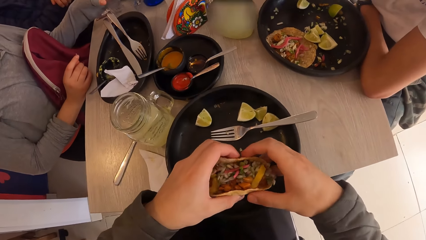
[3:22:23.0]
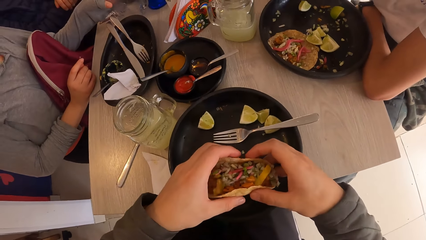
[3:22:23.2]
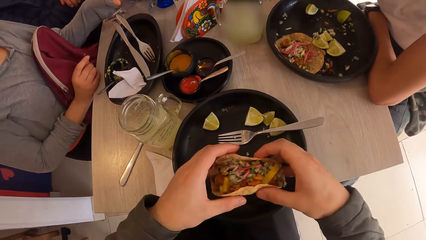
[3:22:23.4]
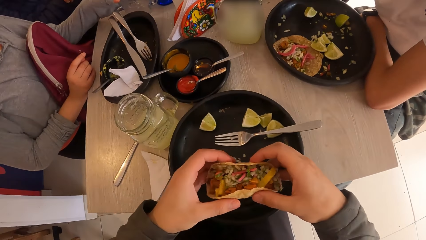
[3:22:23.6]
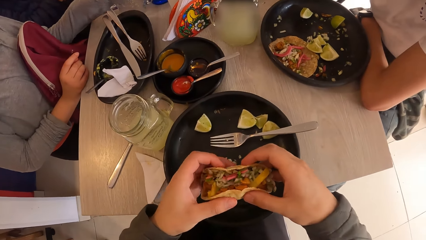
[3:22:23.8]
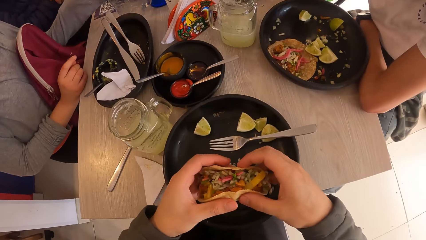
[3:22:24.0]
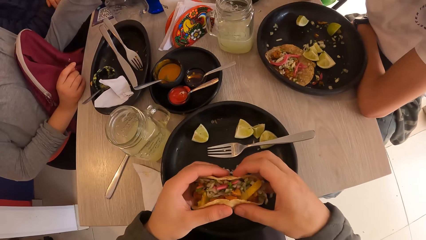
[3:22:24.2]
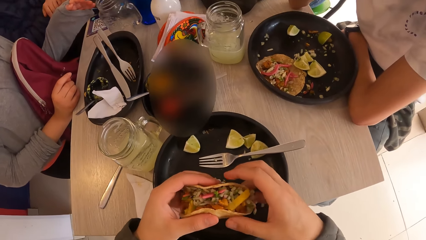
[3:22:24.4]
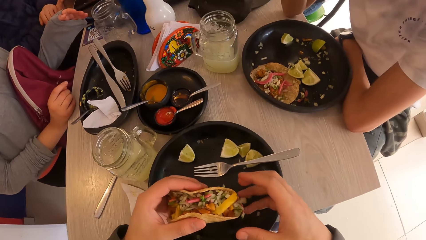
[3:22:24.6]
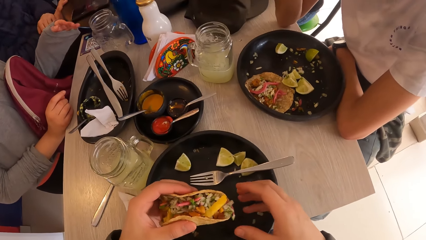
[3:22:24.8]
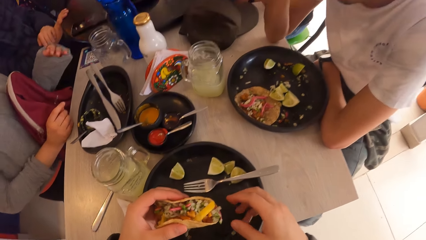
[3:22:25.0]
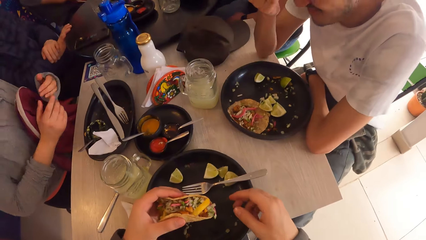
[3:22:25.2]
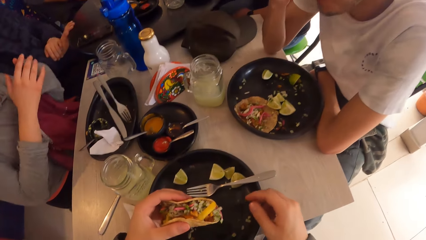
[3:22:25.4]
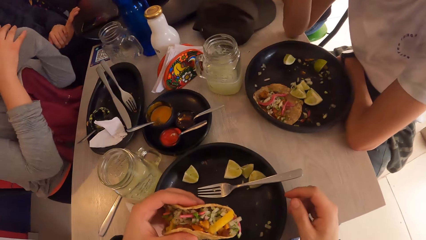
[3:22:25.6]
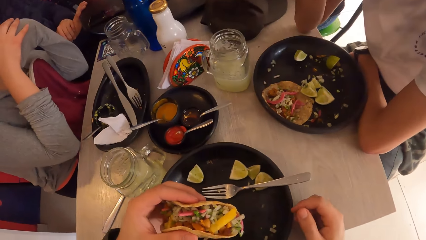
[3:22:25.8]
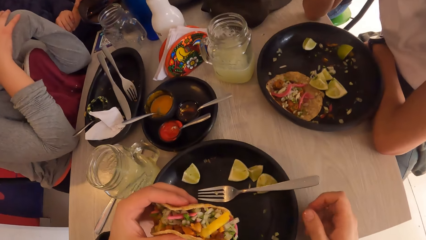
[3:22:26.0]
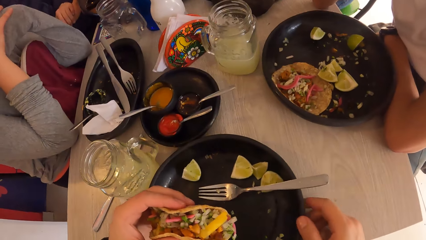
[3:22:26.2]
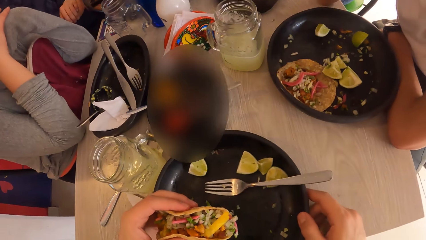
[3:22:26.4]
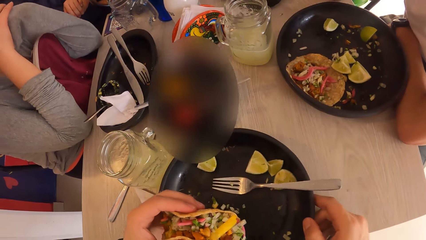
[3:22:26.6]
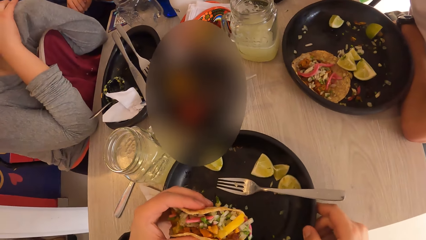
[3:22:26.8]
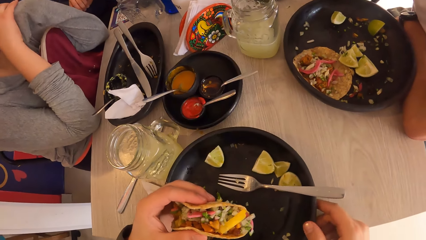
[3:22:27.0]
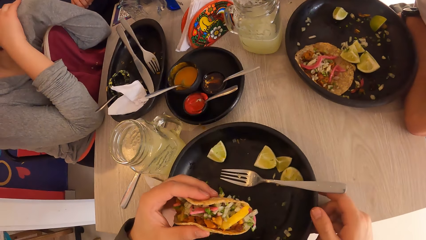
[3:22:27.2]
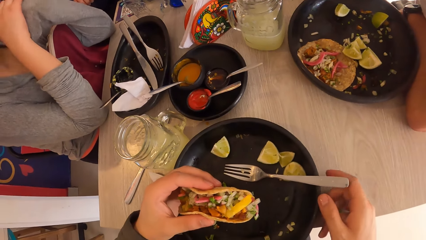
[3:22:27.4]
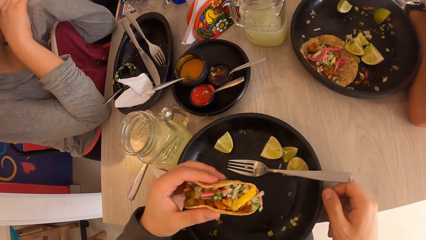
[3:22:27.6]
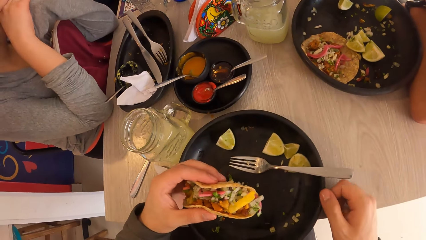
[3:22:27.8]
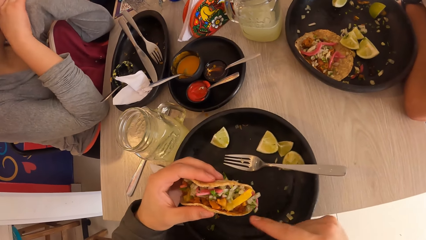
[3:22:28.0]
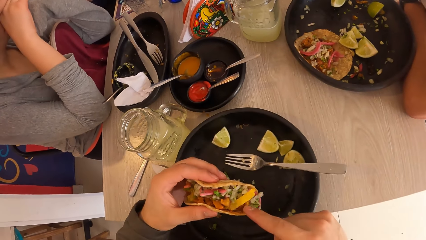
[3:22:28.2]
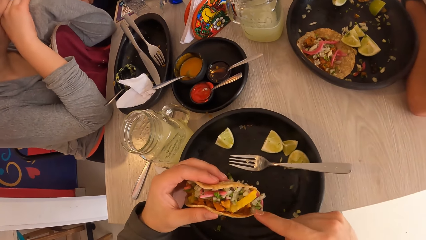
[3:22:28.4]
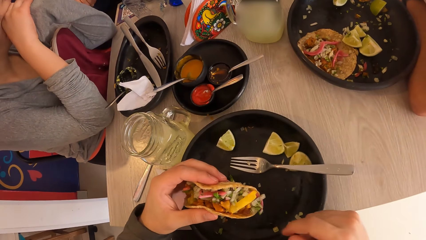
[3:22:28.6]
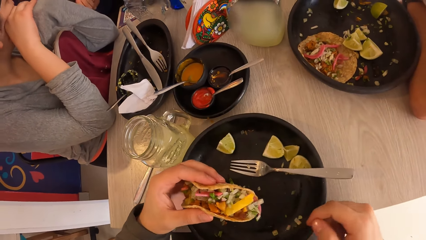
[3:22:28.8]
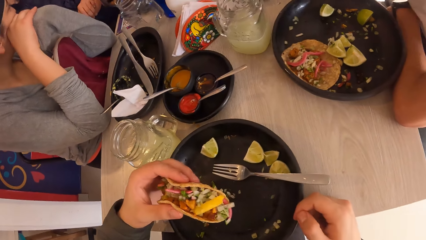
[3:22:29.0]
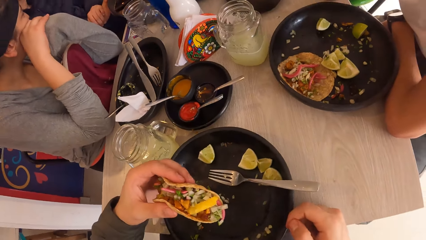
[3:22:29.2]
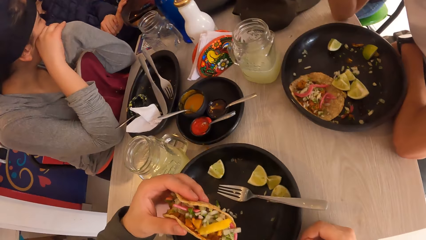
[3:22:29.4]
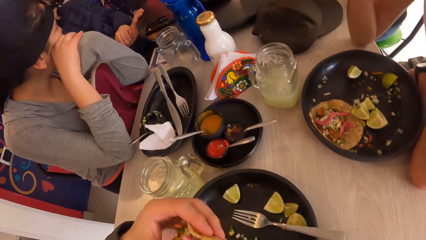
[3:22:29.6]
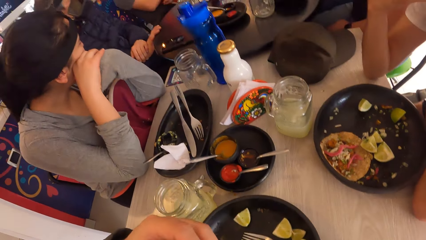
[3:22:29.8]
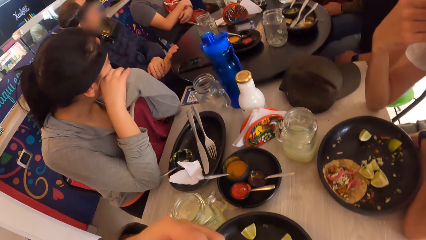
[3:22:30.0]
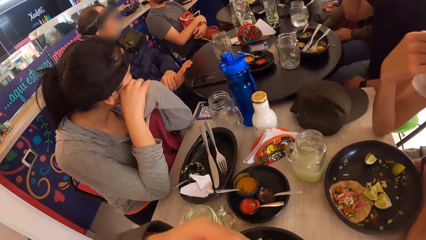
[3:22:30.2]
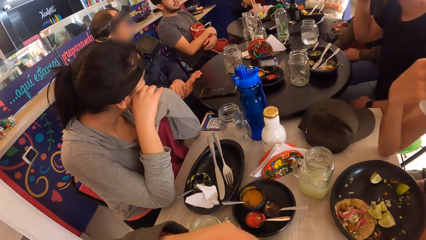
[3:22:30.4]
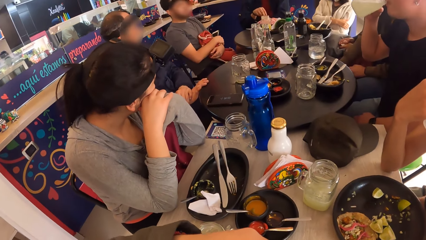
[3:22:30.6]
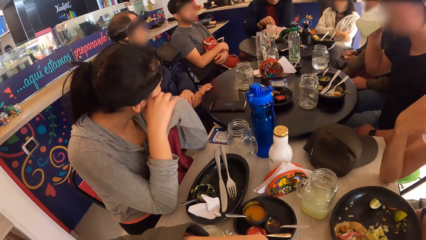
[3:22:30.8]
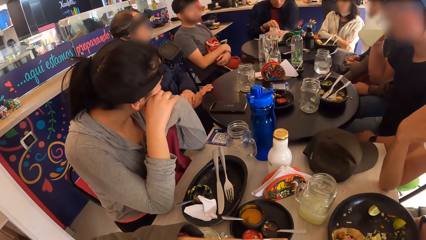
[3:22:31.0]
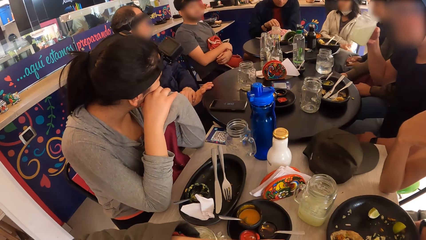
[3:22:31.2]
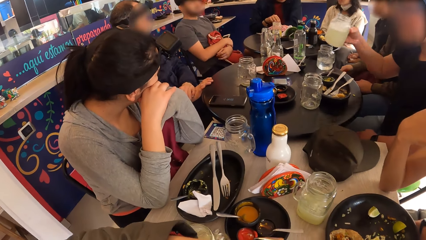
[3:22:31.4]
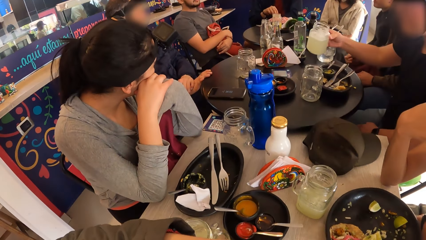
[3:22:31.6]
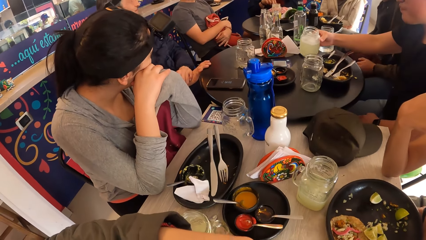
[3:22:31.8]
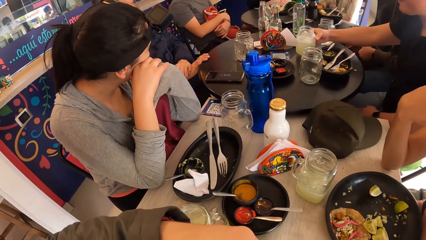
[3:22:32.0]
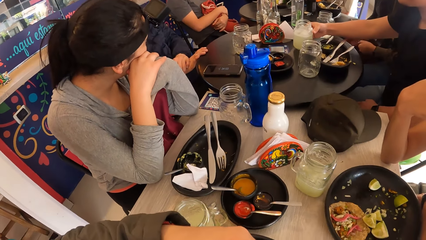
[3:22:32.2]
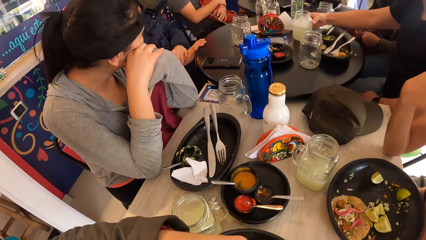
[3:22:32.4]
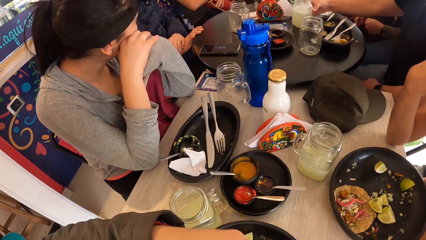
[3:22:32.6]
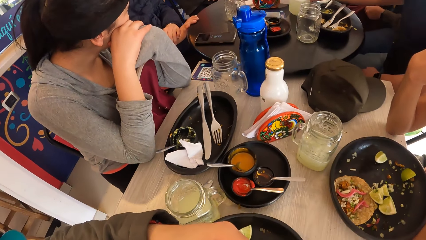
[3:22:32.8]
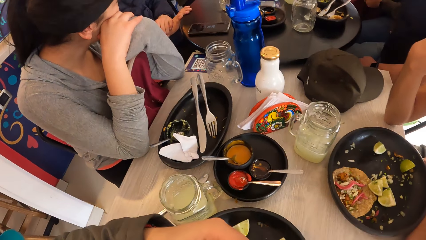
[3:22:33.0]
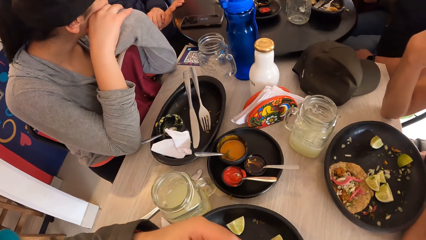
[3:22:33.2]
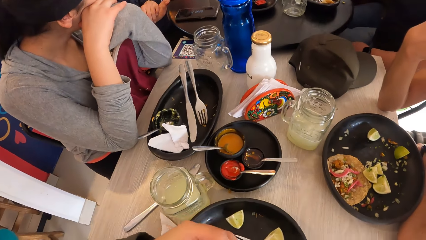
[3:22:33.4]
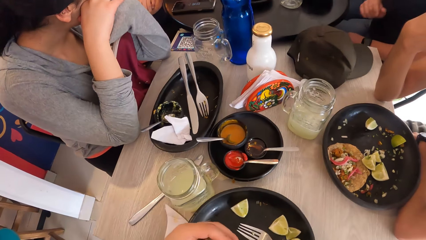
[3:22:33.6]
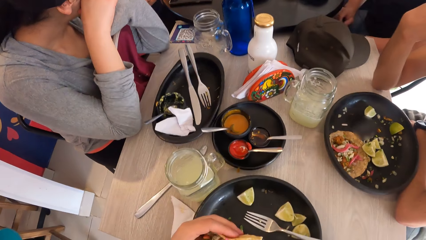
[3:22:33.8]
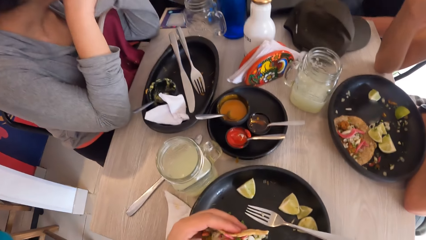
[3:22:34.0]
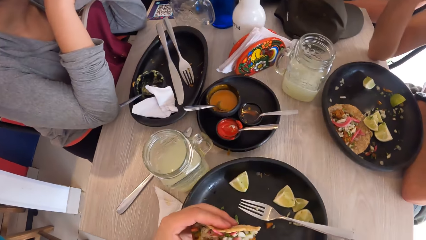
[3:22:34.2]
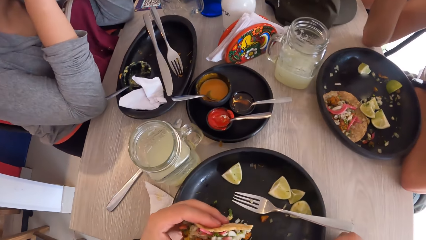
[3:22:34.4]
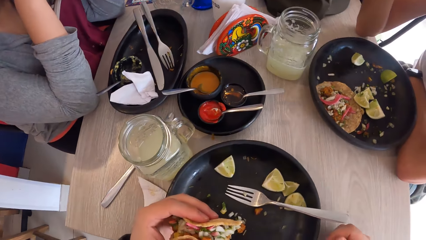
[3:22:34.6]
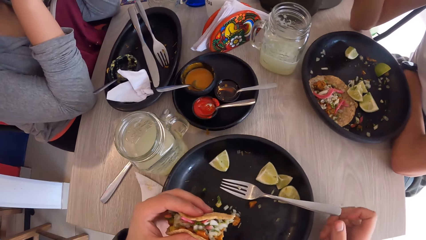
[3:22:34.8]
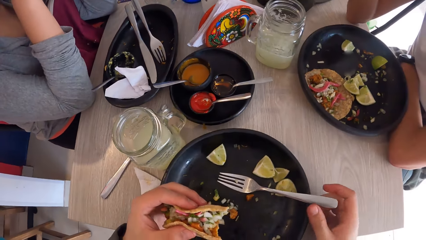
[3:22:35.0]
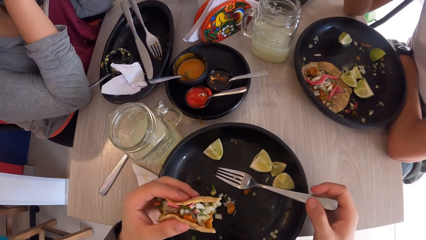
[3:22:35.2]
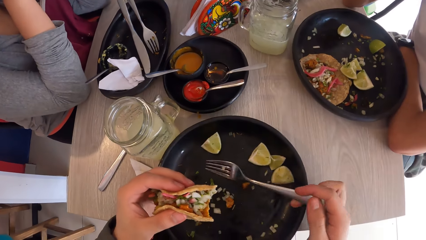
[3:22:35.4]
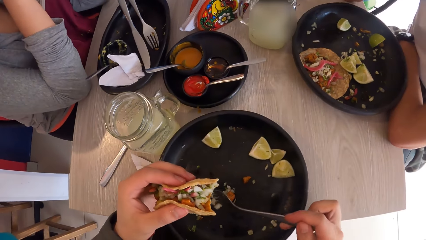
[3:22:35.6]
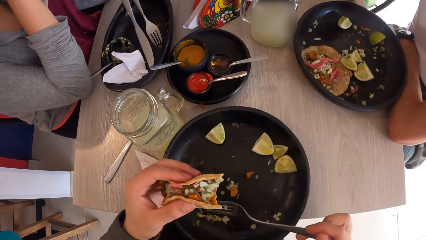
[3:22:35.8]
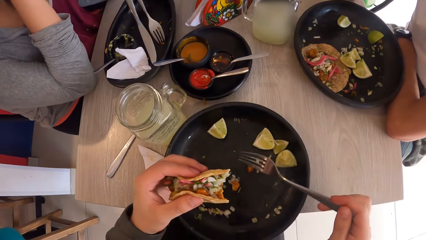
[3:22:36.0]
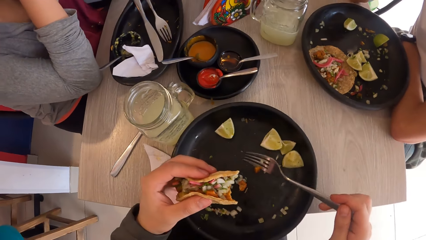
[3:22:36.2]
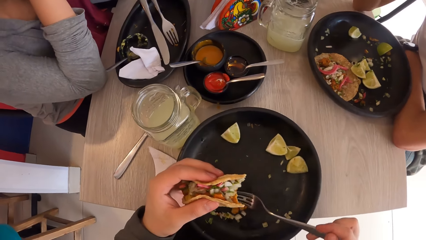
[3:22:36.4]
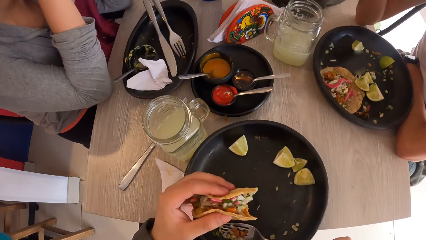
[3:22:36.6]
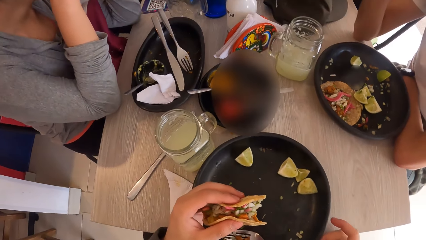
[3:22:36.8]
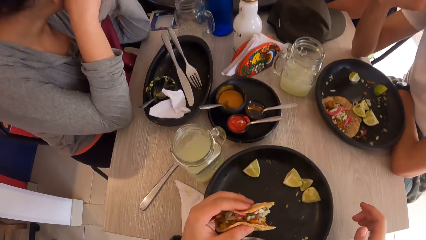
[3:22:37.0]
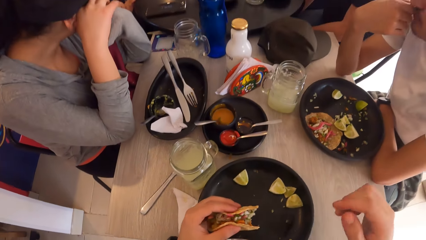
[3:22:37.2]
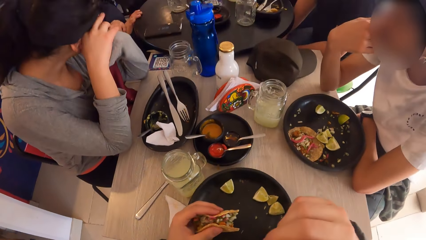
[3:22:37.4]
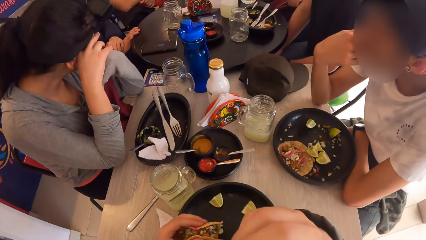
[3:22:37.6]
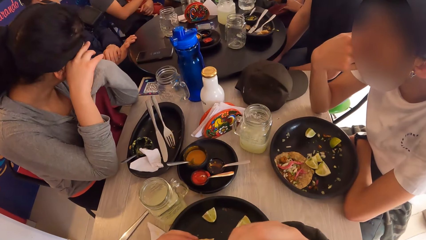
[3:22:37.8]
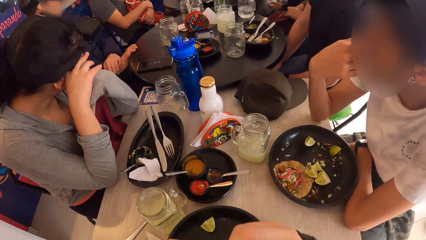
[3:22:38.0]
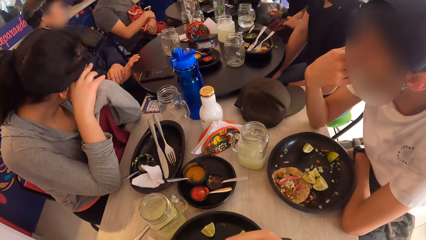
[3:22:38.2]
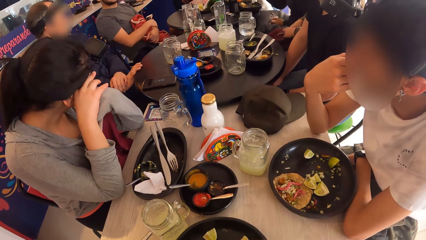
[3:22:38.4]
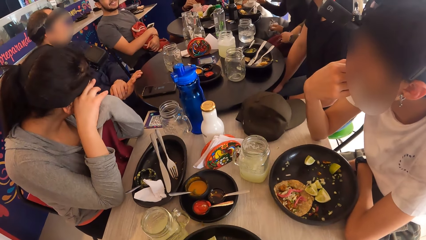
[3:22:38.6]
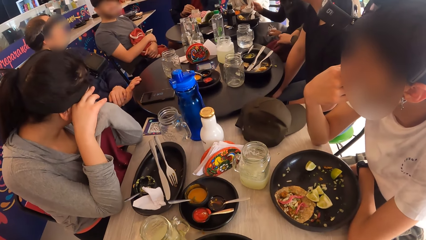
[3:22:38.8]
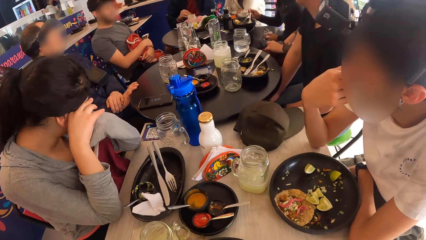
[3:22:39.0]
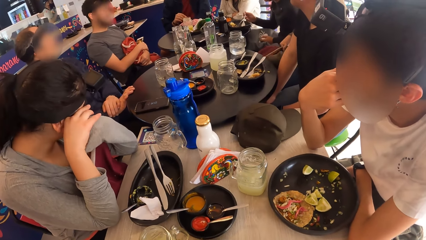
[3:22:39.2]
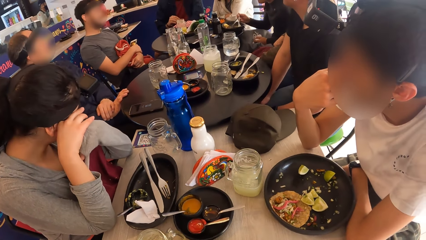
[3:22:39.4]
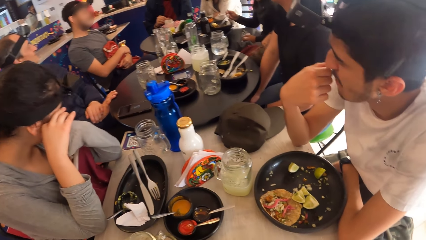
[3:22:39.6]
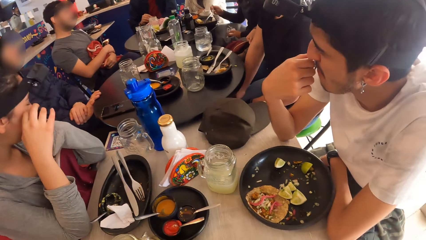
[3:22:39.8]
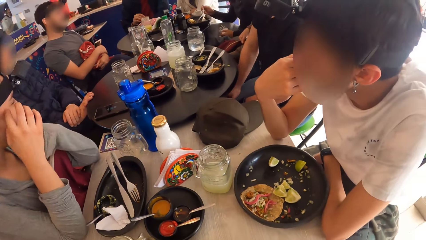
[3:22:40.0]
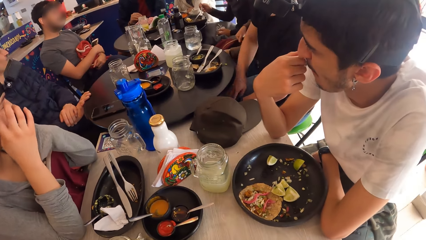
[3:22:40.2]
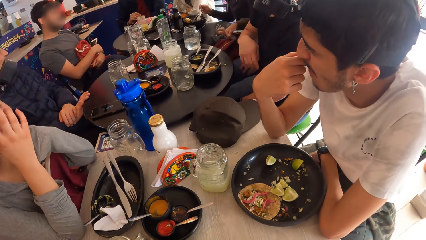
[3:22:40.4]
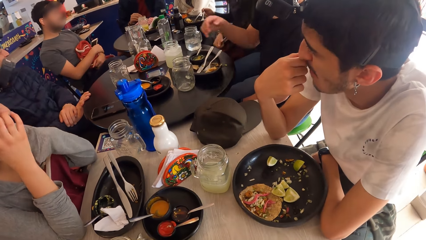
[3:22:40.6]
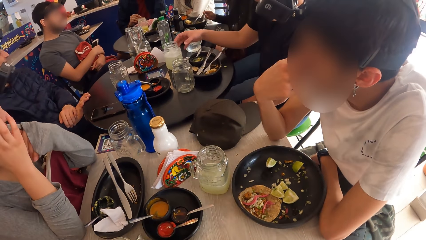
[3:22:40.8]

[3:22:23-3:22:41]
A woman leans on the table. The camera wearer adjusts the plate on the table. He points at something on the taco. He eats the taco with his left hand. He looks around the table. A man drops the glass of juice in his right hand on the table. The camera wearer holds a fork with his right hand. He puts together something in the plate. He looks around the table.
